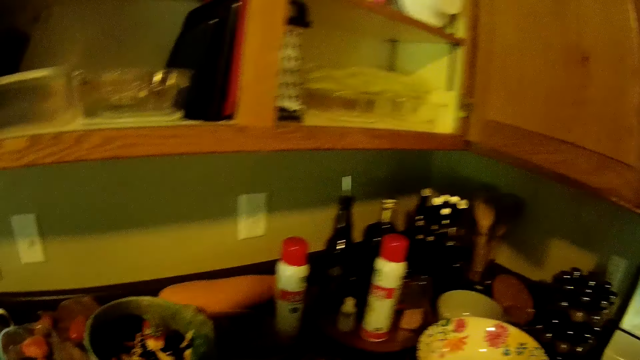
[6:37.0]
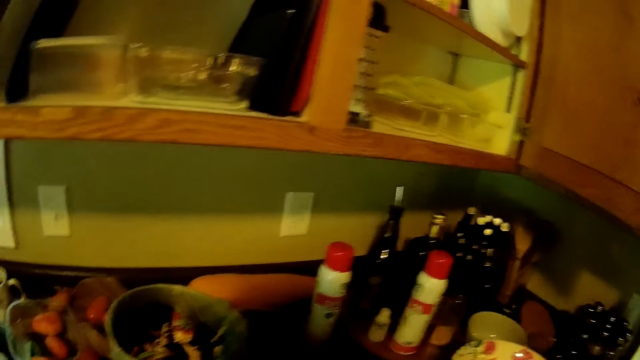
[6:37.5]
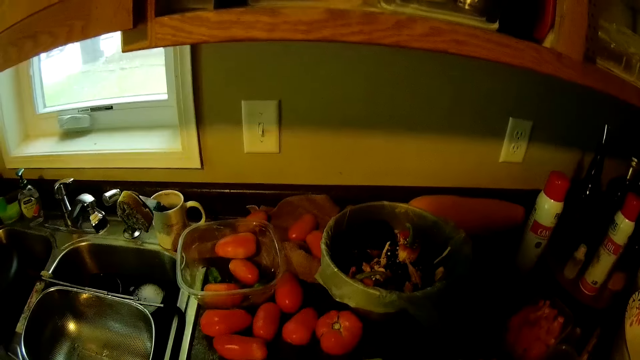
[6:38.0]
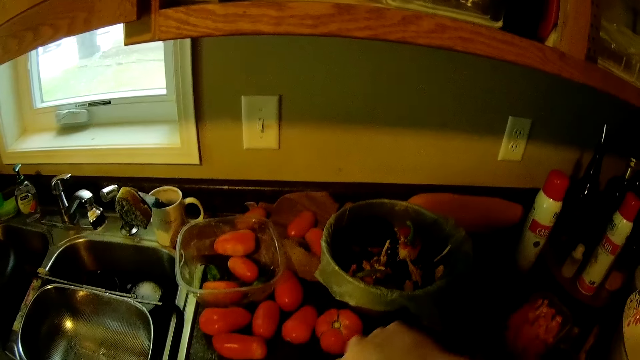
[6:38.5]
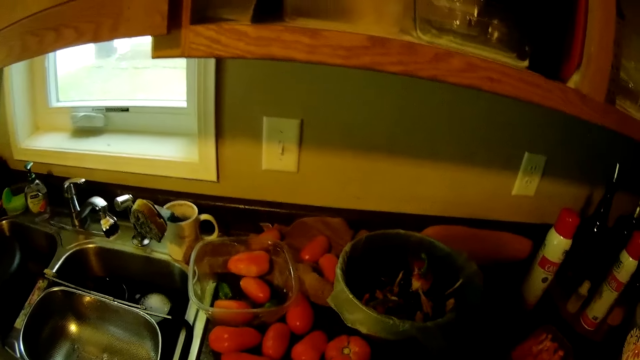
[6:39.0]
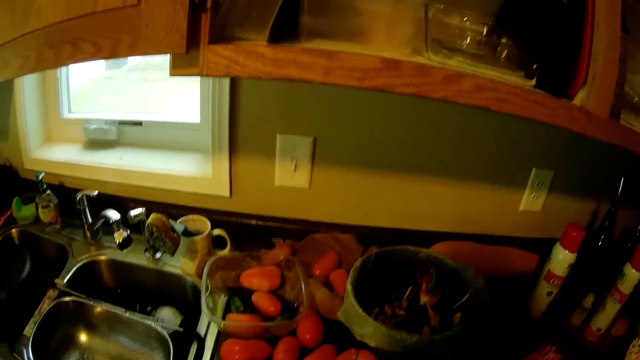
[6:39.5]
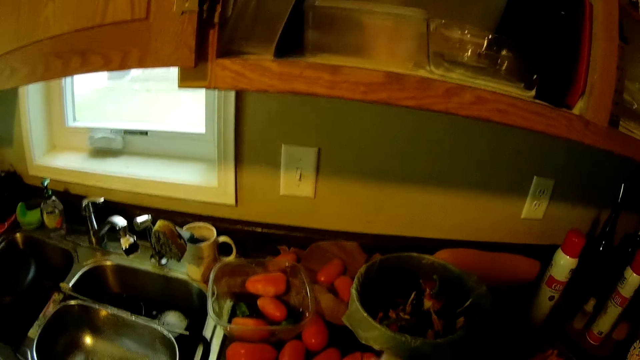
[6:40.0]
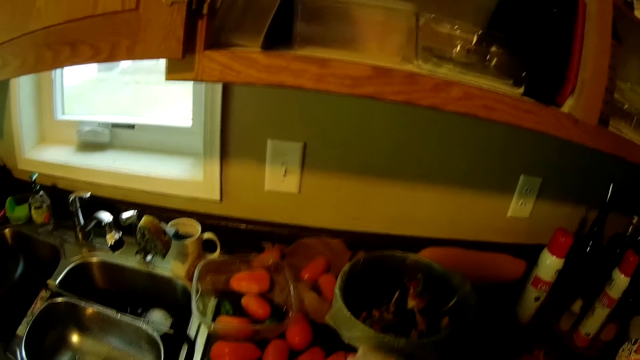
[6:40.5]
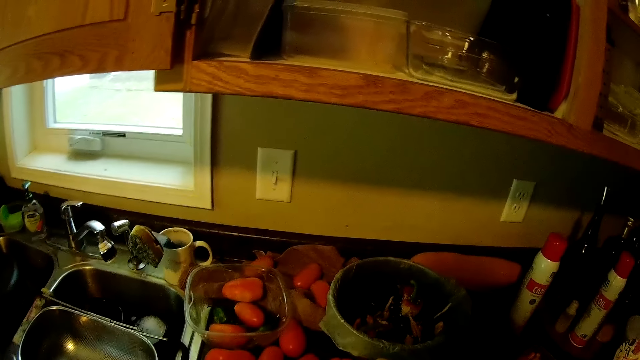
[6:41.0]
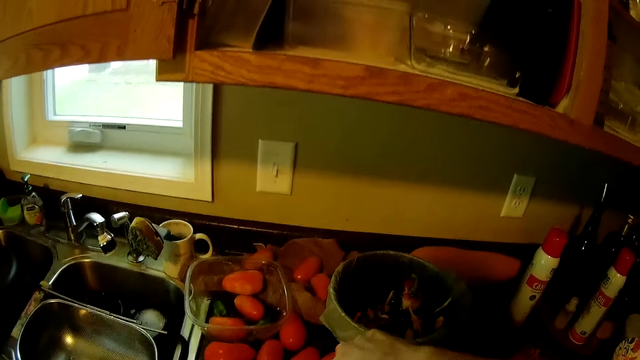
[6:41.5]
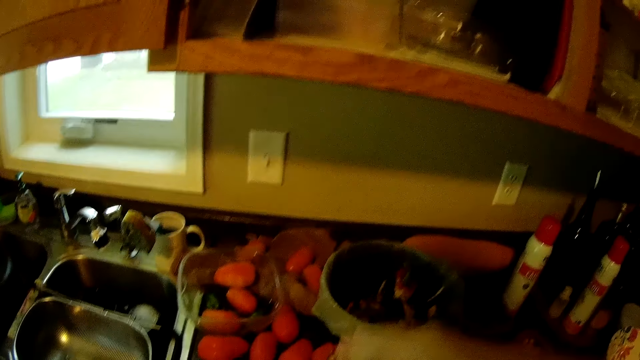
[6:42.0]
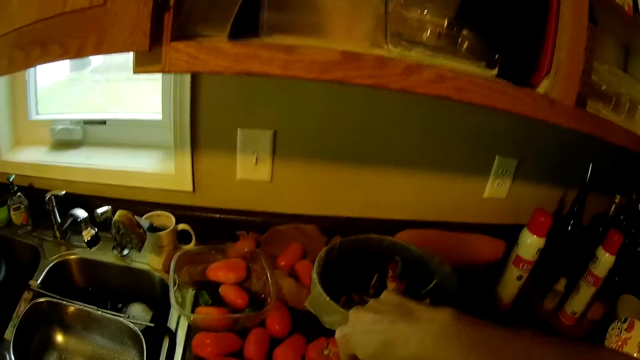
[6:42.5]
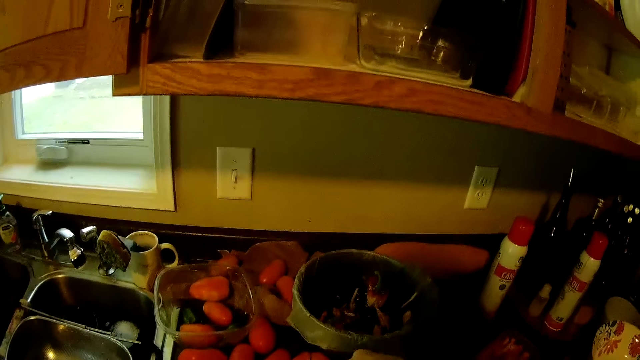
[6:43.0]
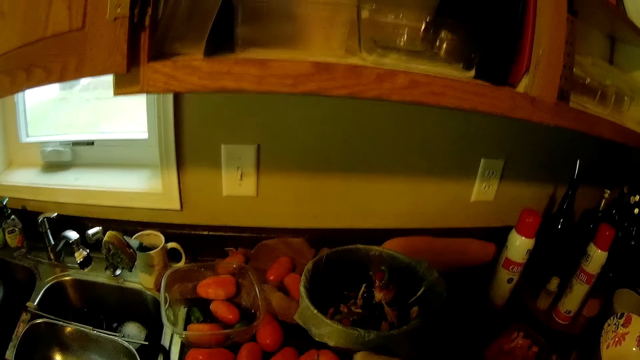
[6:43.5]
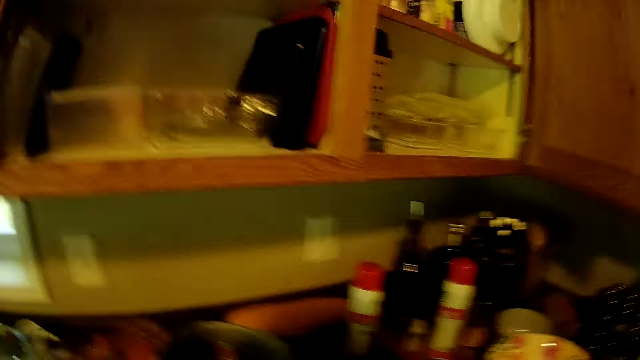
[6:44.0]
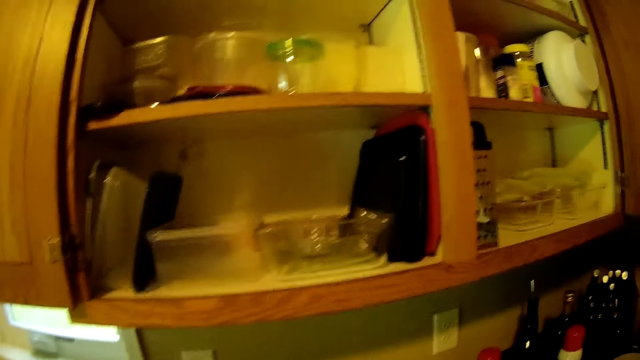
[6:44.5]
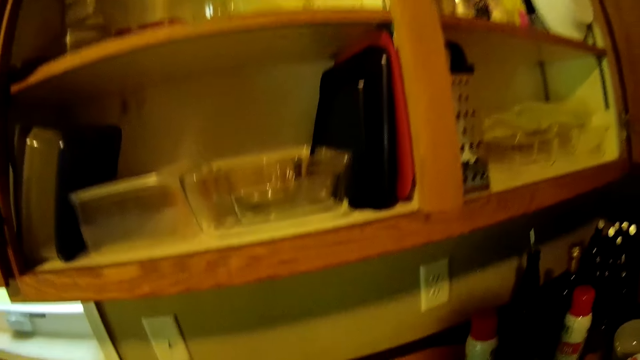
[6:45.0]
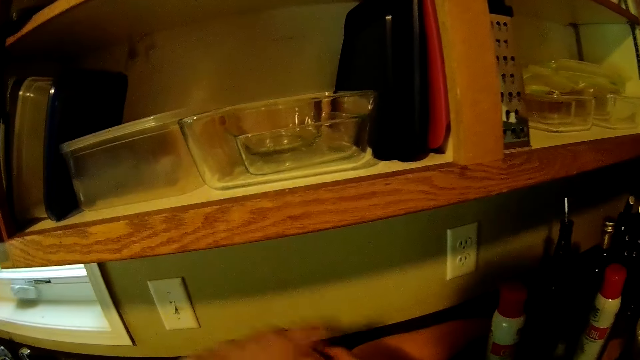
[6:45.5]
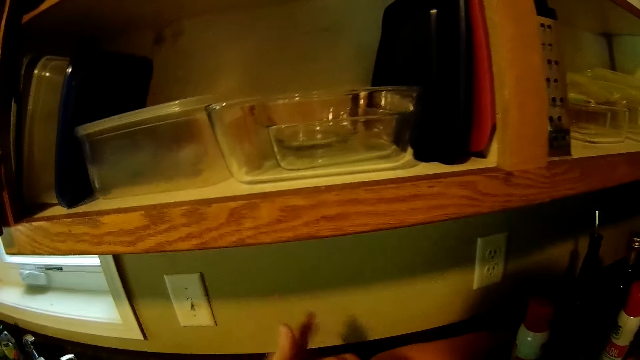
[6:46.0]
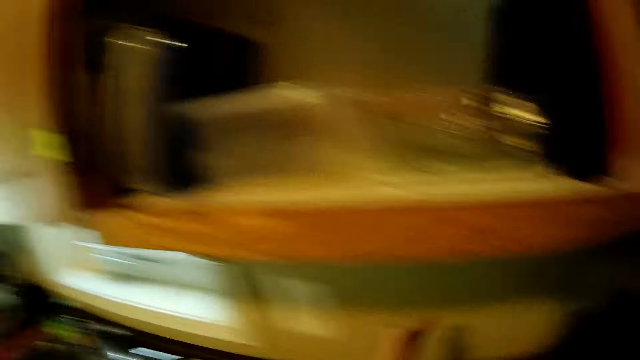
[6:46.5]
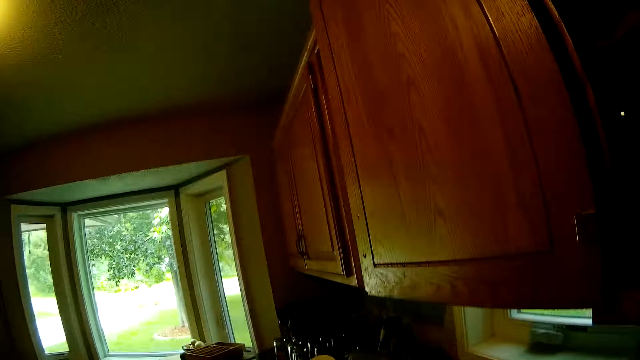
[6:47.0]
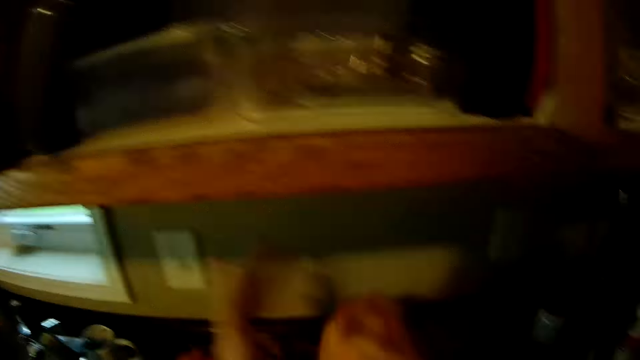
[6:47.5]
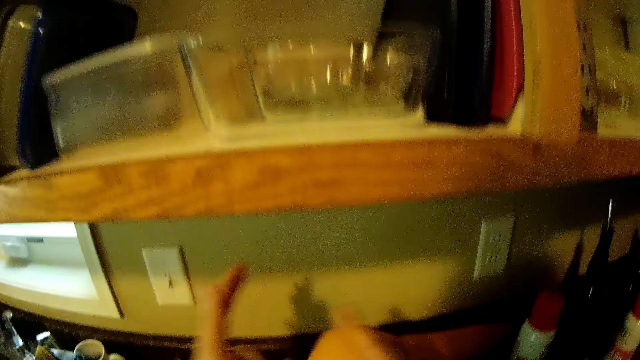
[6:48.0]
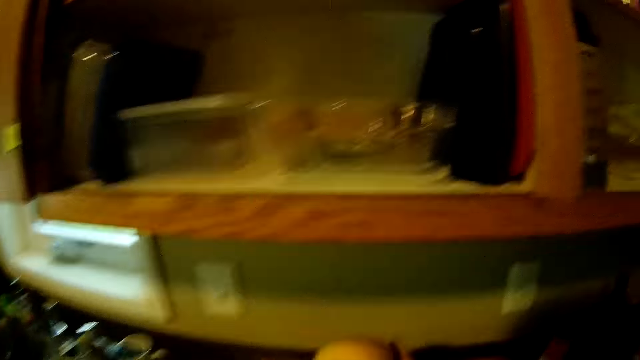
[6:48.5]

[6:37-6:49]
The camera wearer removes the seed of the yellow ball pepper with the knife on the chopping board. She removes the seed of the orange yellow ball pepper with her hands into the plastic bag.

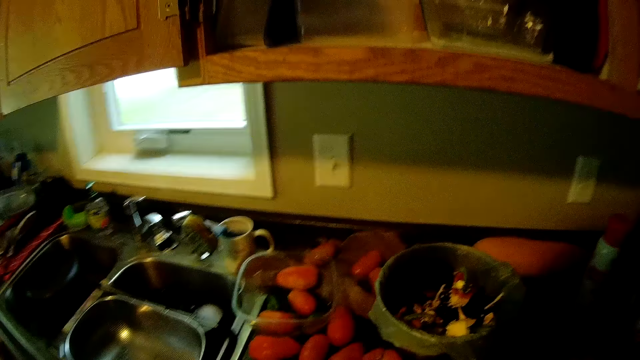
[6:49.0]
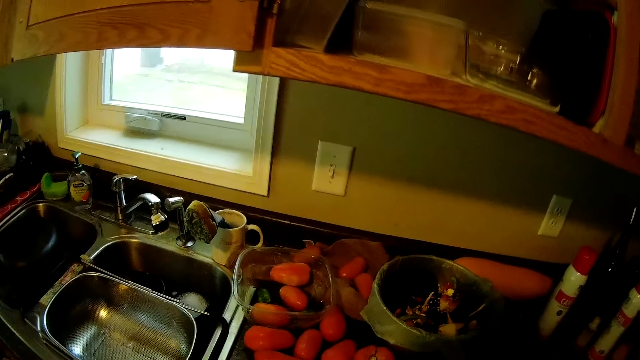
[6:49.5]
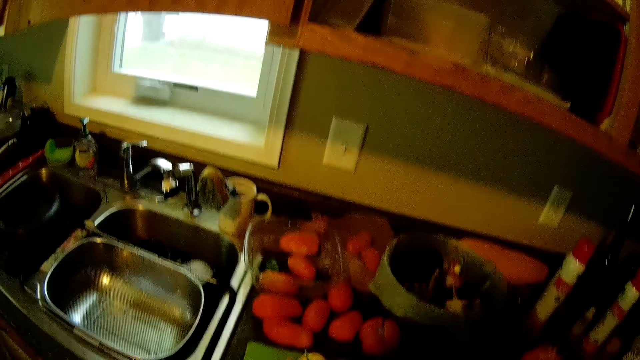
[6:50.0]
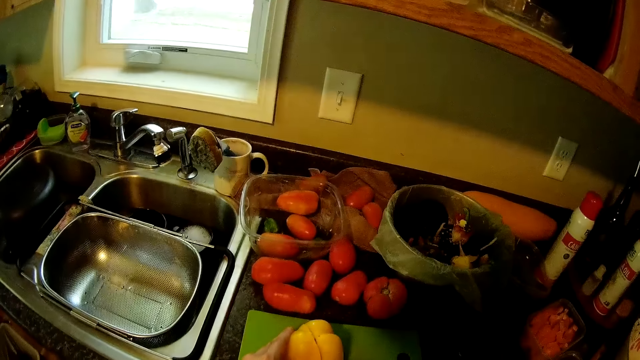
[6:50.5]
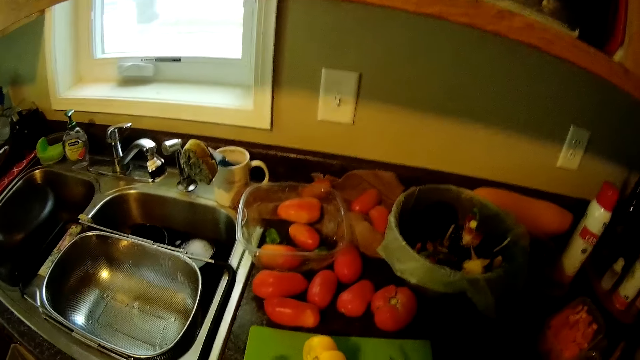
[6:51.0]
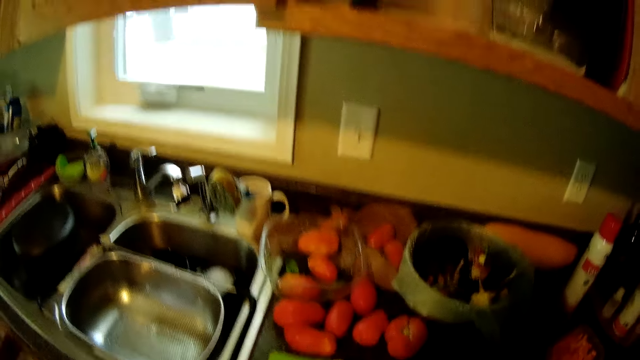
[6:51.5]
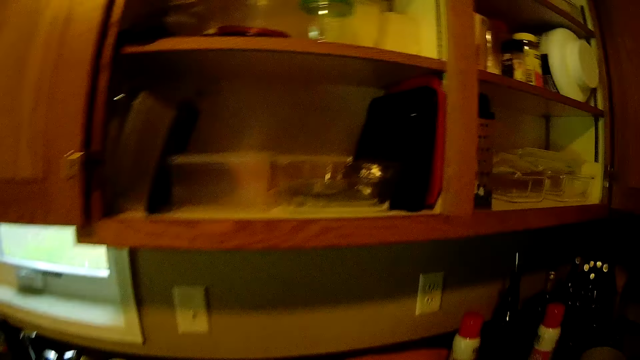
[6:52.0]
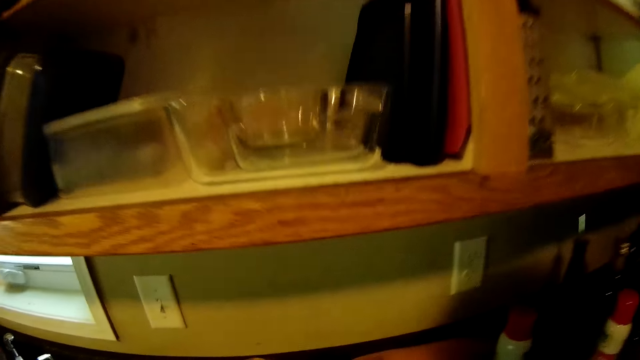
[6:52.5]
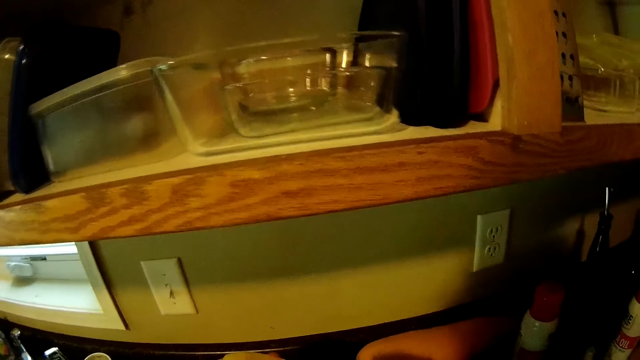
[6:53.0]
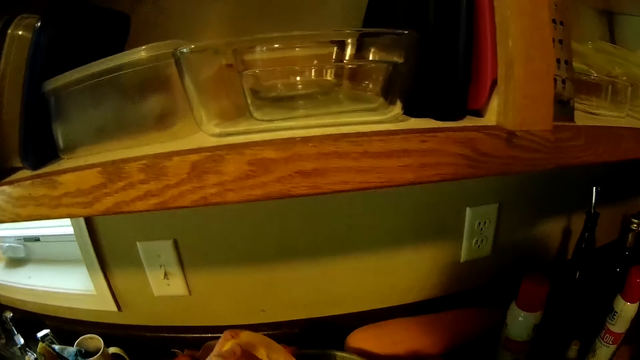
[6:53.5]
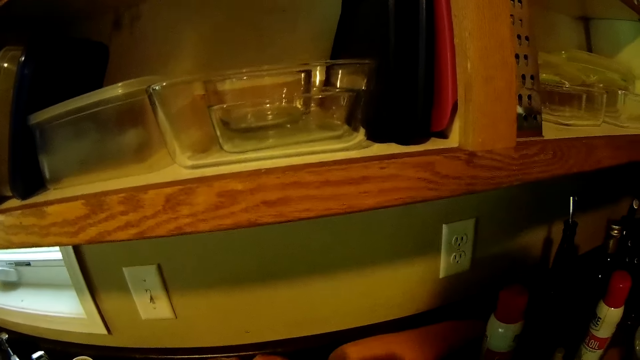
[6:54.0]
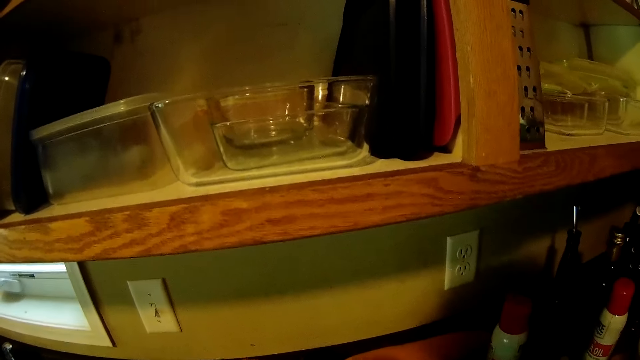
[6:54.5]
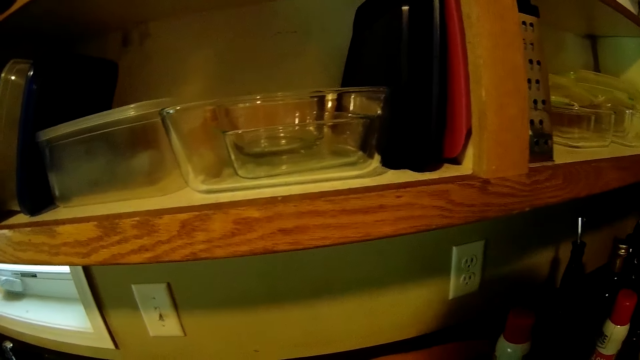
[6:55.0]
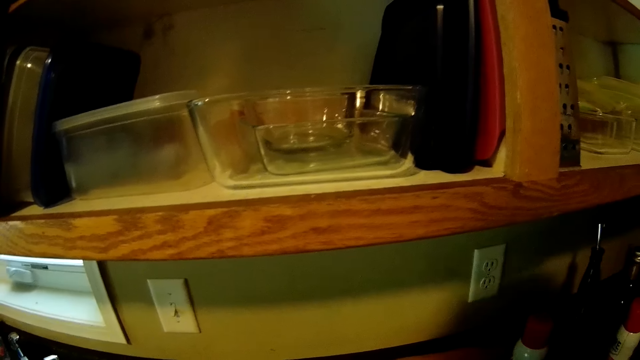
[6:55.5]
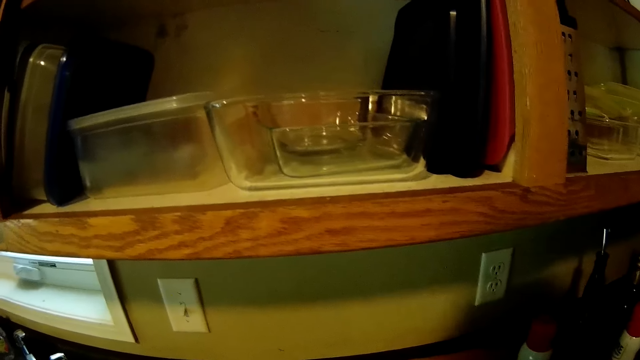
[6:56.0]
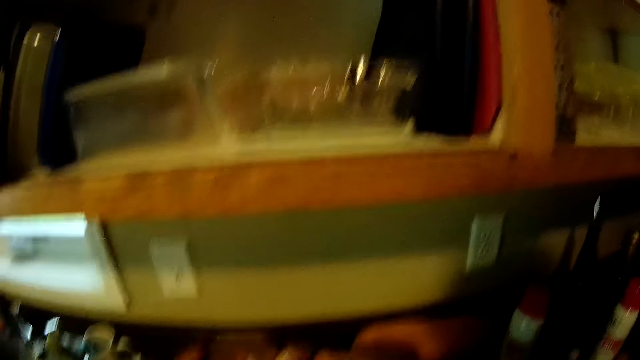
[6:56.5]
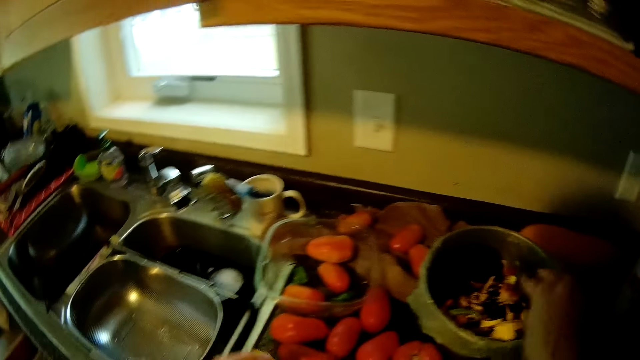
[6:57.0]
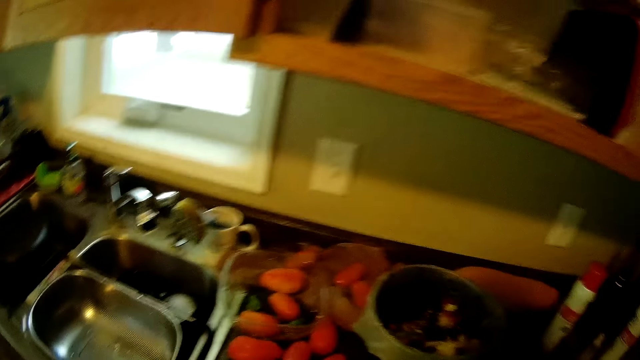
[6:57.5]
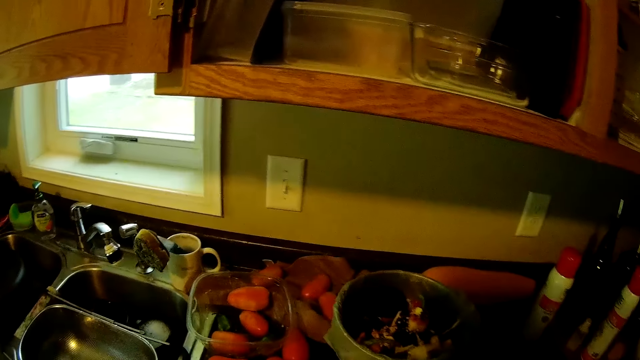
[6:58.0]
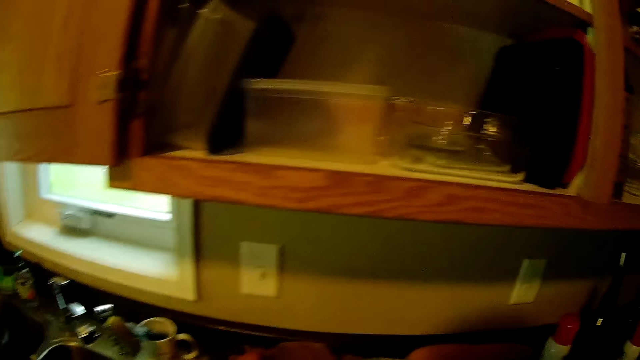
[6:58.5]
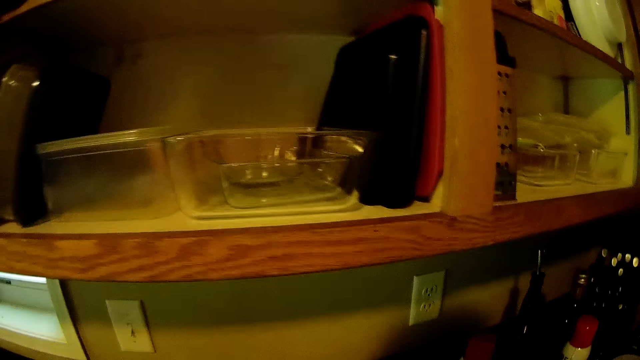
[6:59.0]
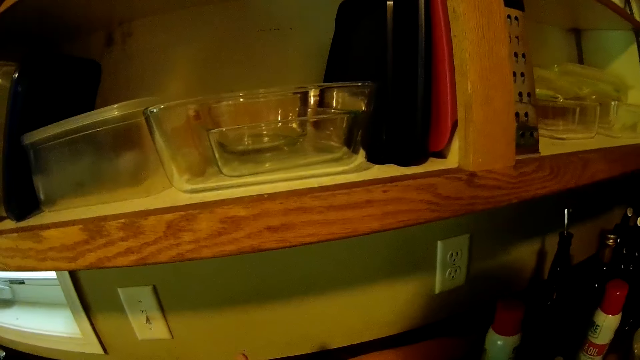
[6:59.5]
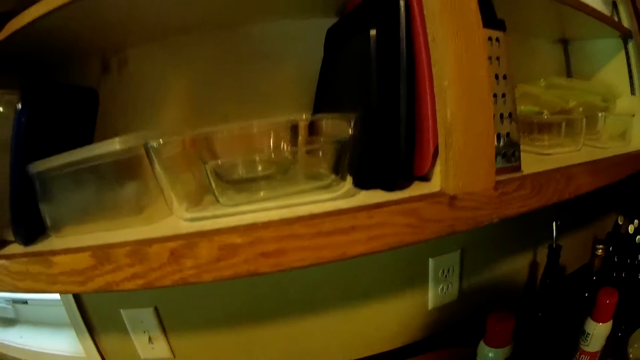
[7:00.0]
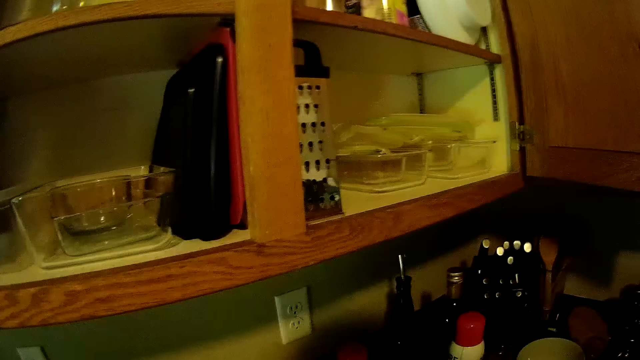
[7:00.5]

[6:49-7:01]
The camera wearer slices the yellow ball pepper on the chopping board with the knife. She moves around the room. She moves dirt from the chopping board to the plastic bag with her hand.
